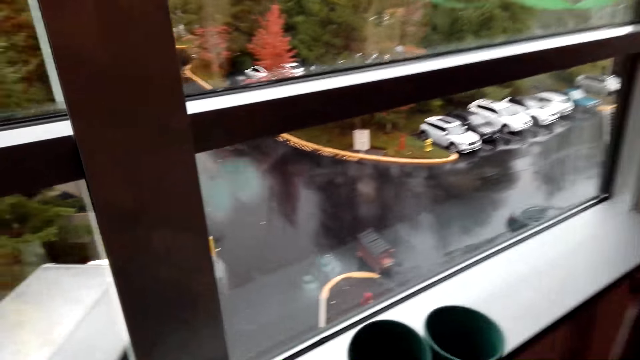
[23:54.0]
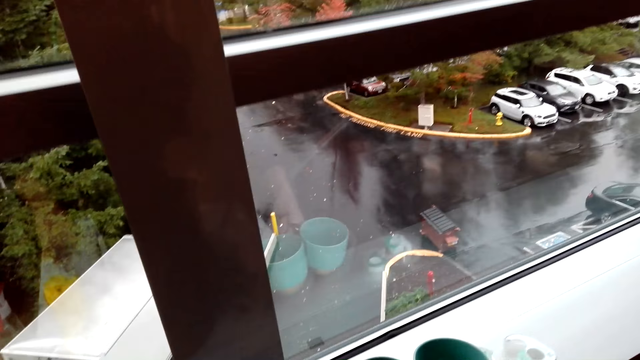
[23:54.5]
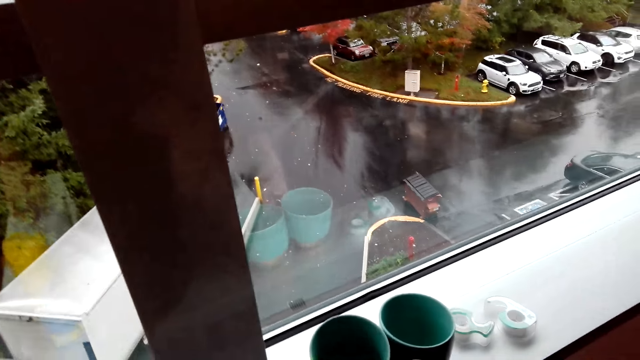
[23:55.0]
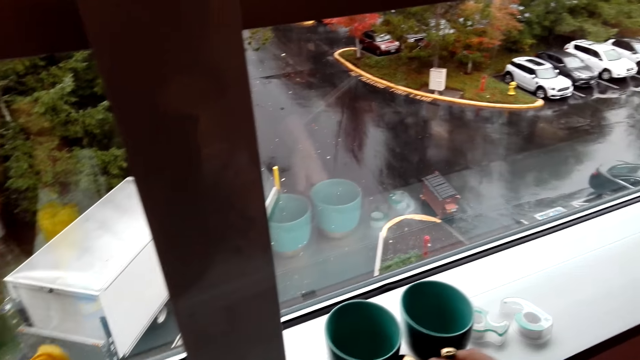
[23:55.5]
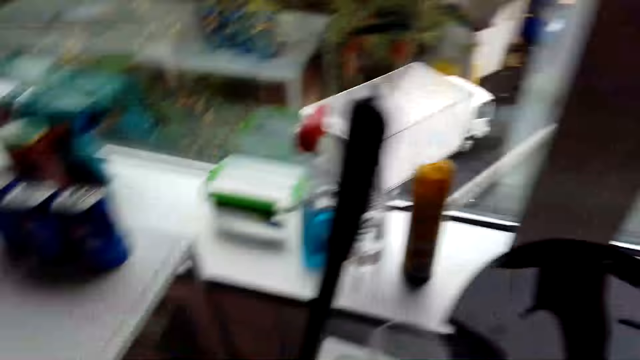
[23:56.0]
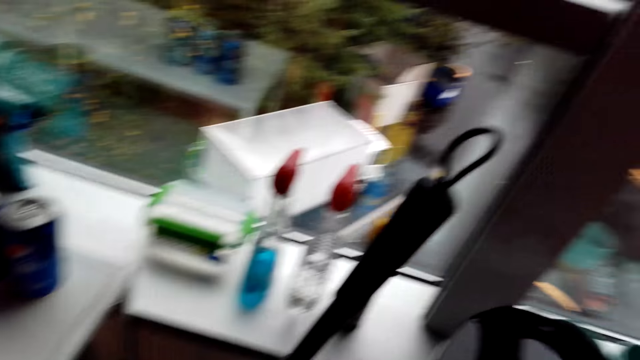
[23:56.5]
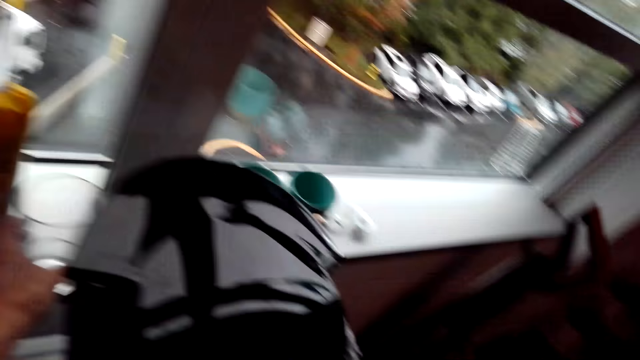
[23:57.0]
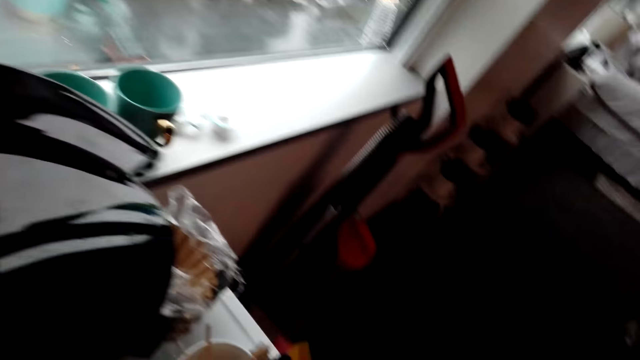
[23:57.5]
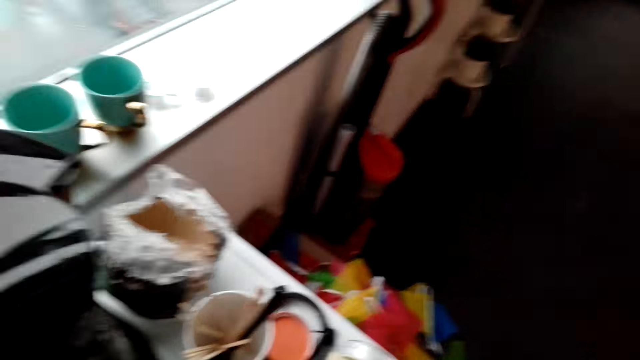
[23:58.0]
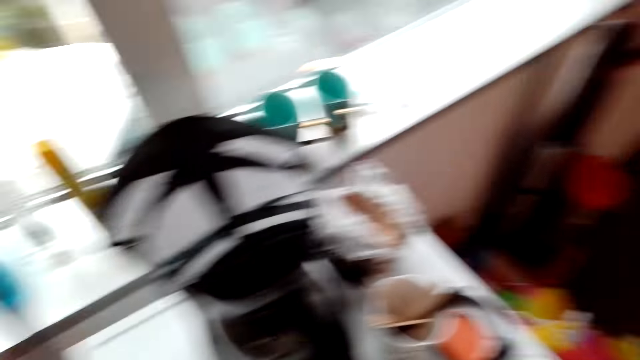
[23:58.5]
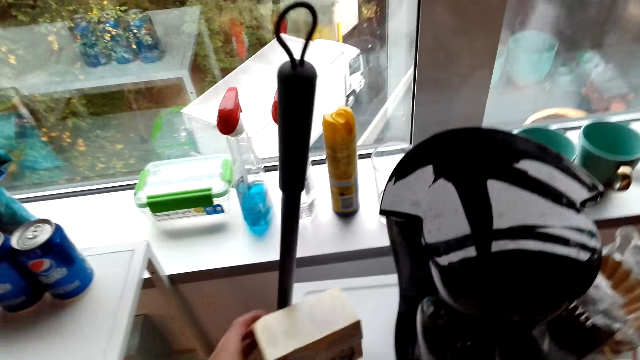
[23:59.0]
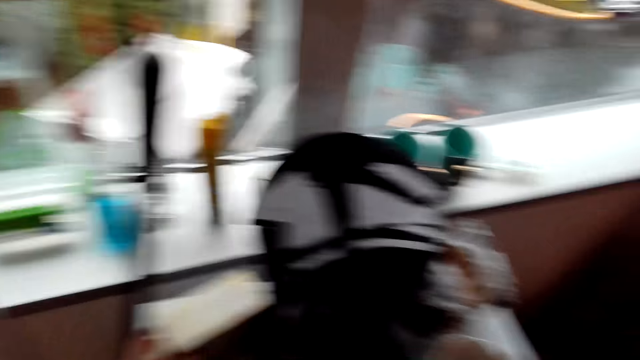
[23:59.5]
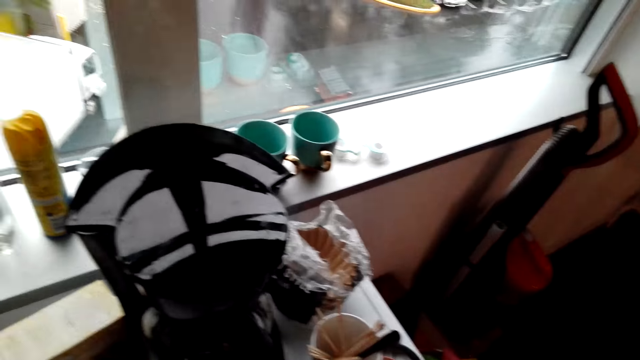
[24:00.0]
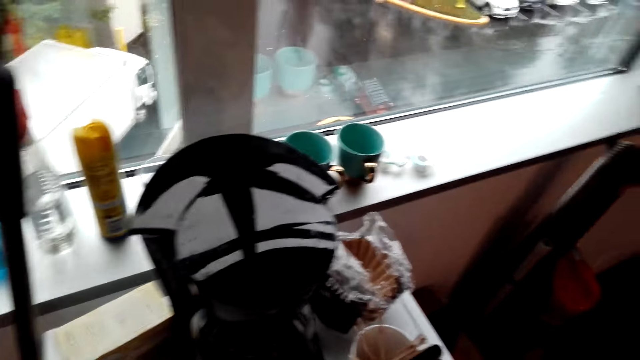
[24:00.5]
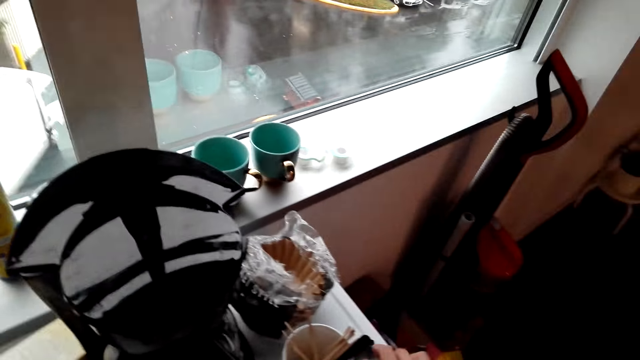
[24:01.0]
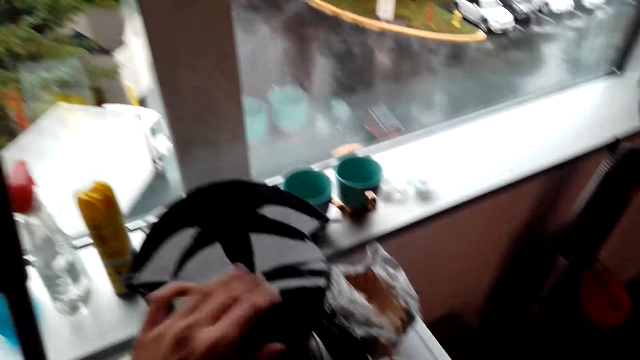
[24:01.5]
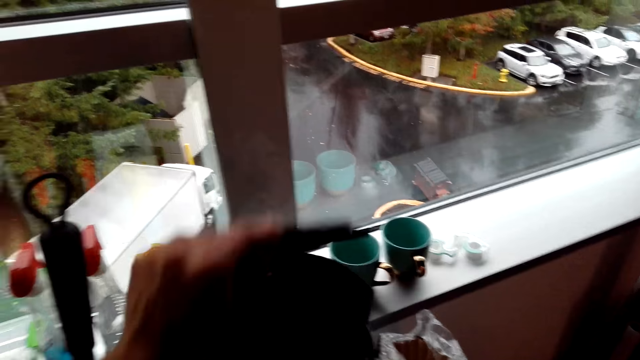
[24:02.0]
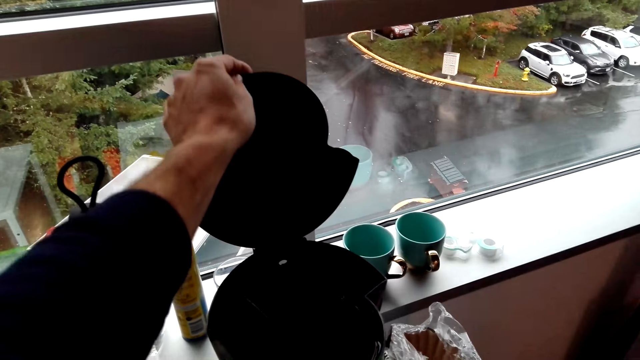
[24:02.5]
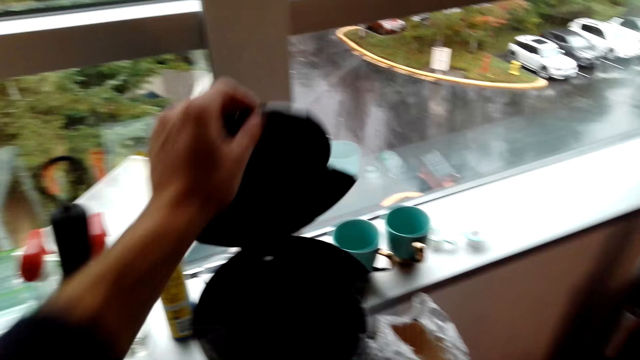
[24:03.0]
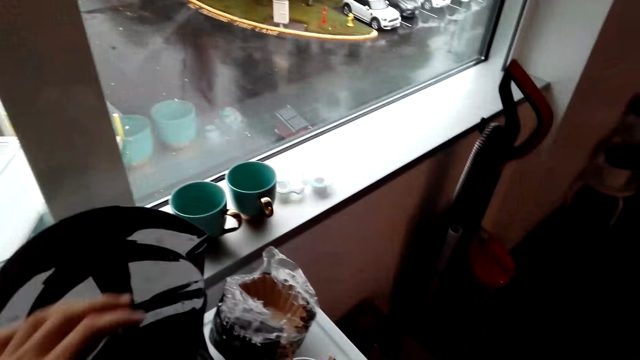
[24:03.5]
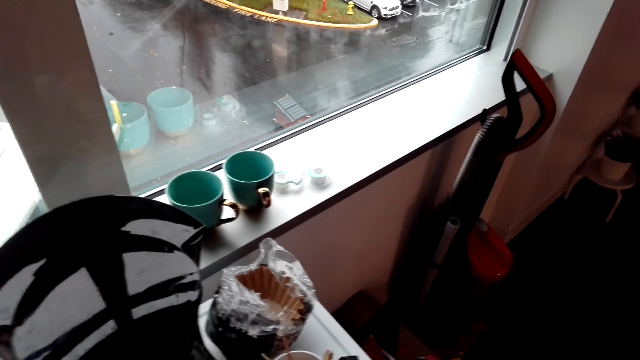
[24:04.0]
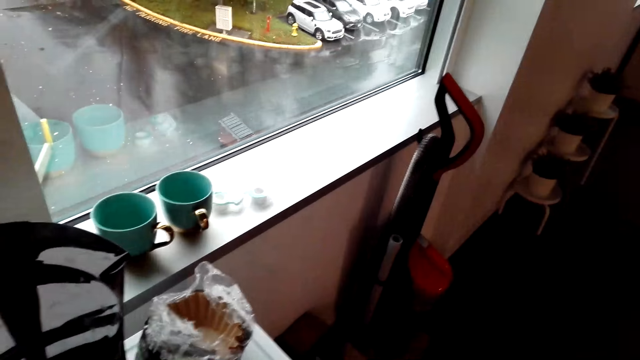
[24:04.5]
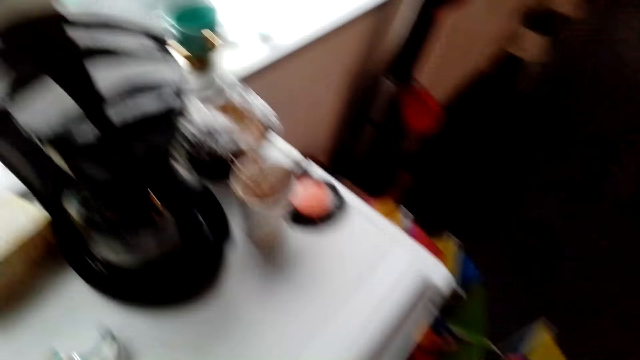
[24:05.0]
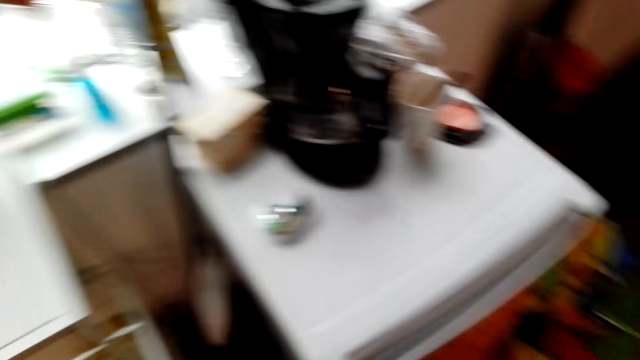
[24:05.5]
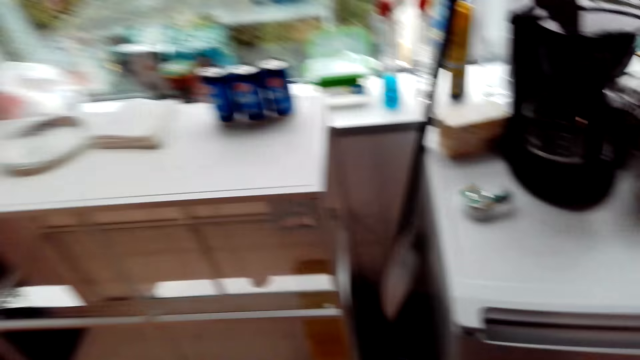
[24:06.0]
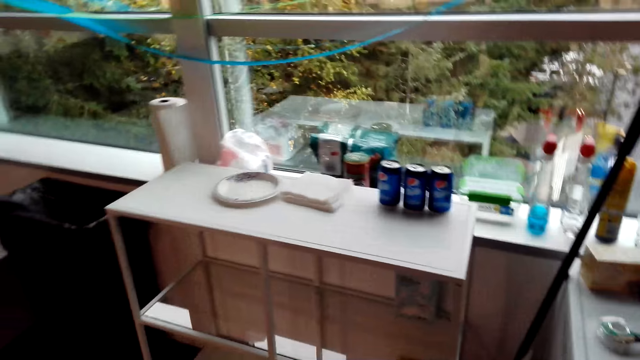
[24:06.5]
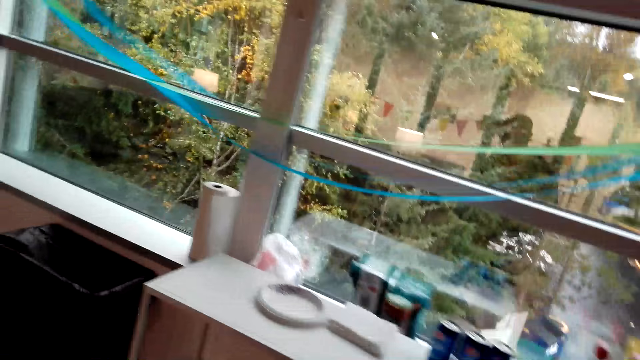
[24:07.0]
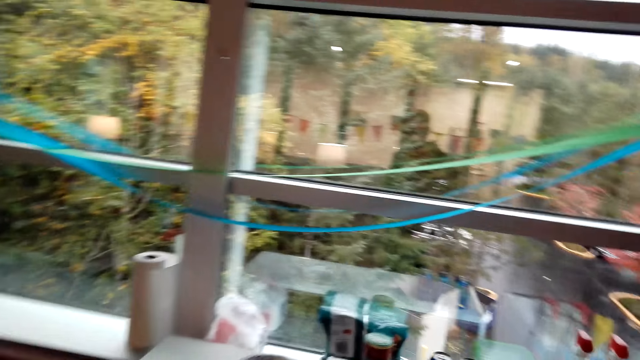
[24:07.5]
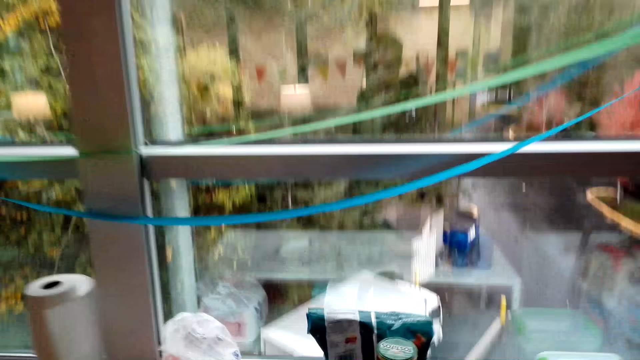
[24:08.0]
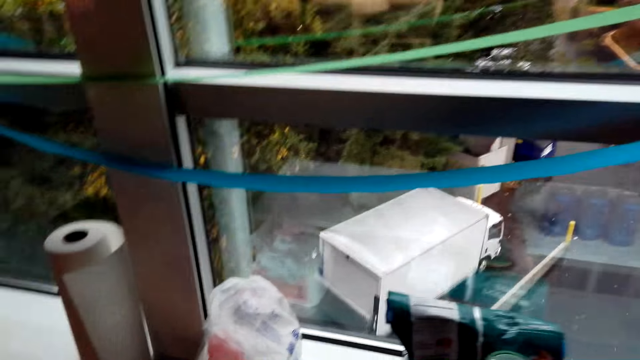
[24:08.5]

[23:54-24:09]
The camera wearer puts the cups on the window or table. They look around the hotel and walk around the hotel. They put the box on the fridge or table. They look around the table. They open the electric kettle. They close the electric kettle. They look around the hotel. They walk around the hotel.

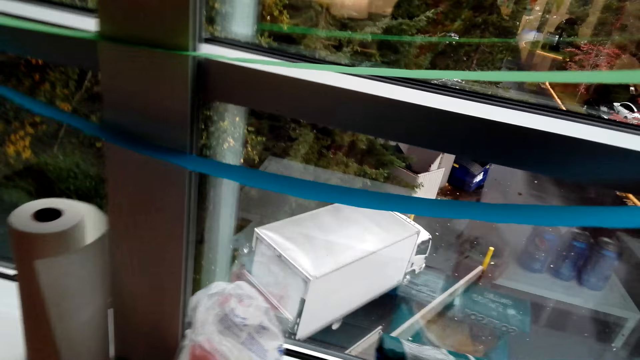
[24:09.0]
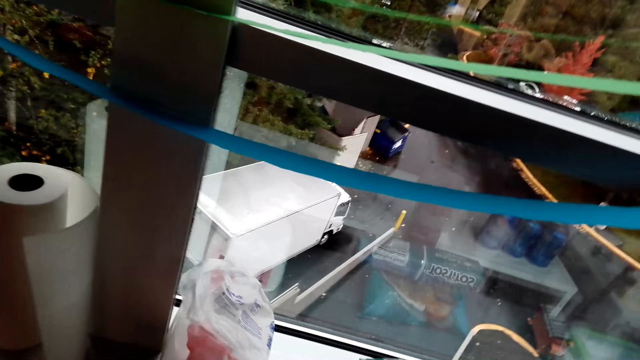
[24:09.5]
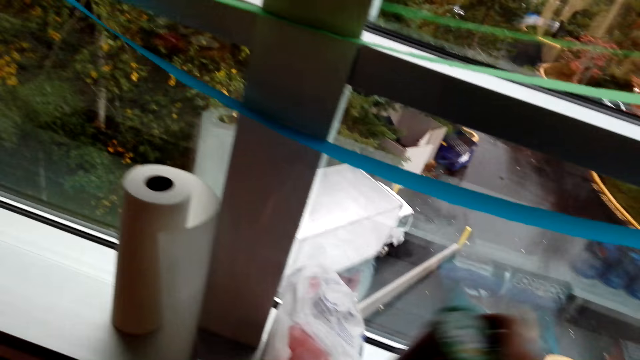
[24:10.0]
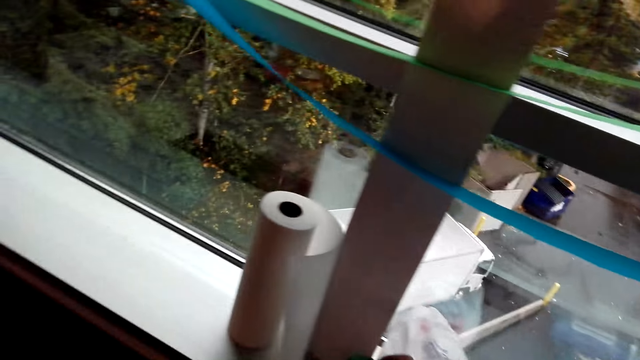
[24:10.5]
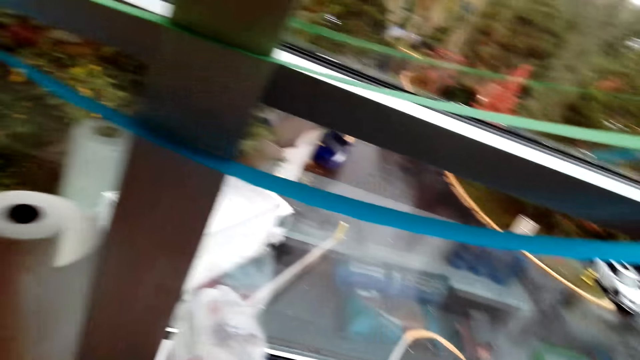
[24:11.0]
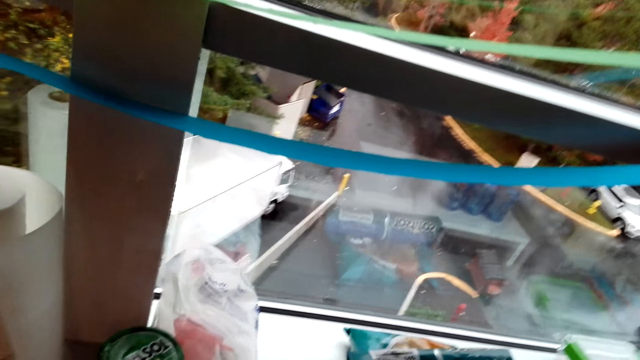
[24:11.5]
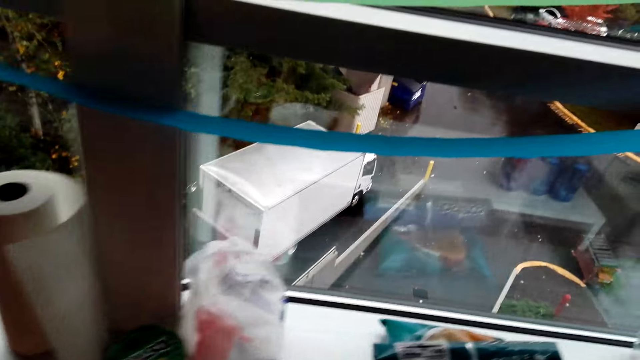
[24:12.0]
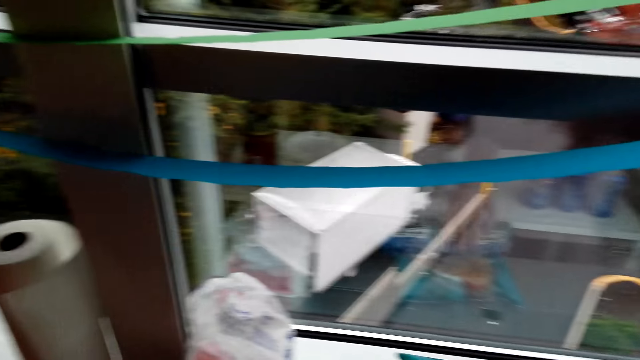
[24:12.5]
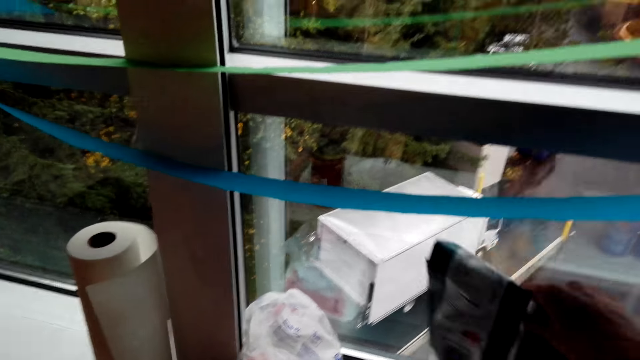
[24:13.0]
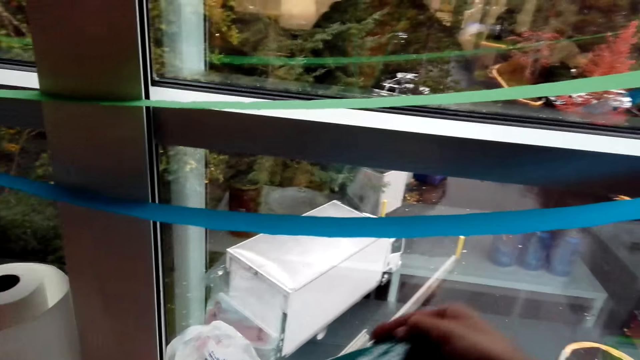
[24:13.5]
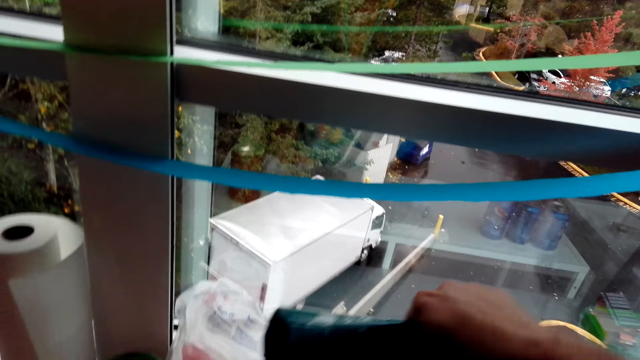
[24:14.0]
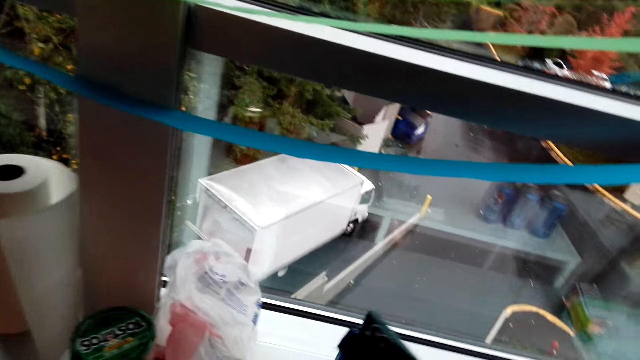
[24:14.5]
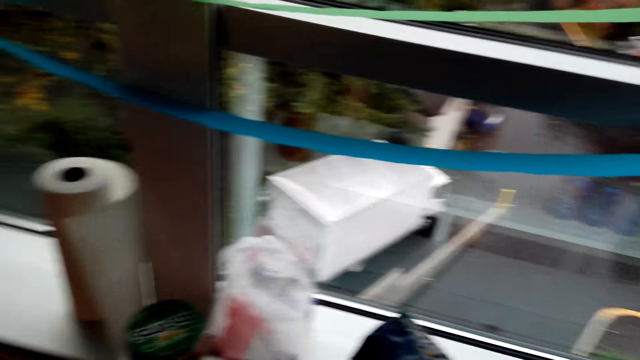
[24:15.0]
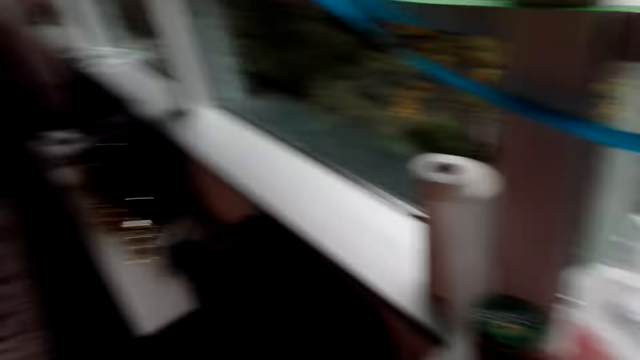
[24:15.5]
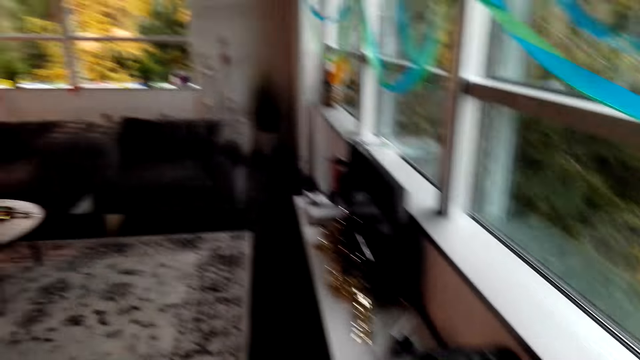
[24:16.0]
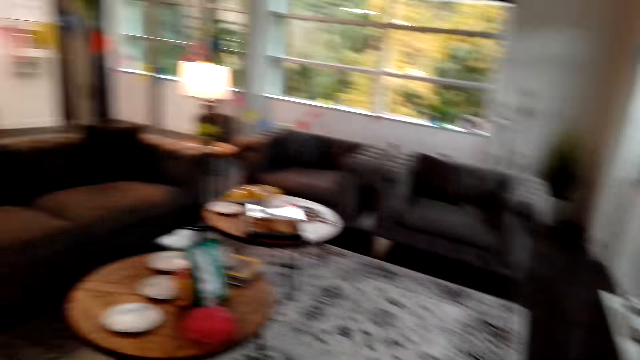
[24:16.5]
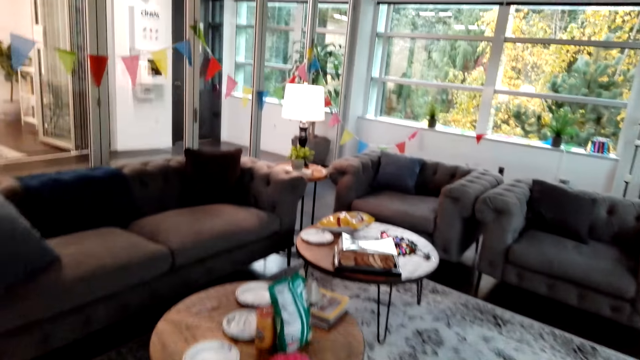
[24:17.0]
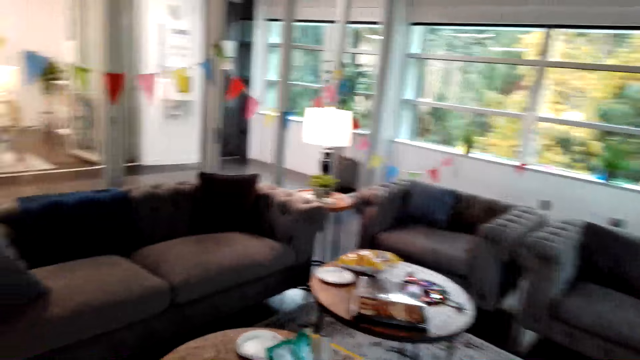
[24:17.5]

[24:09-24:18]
The camera wearer picks up a cup. They move the tin on the table. They drop the cup down. They turn the packet on the table. They pick up something. They look around the hotel. They walk around the hotel.
